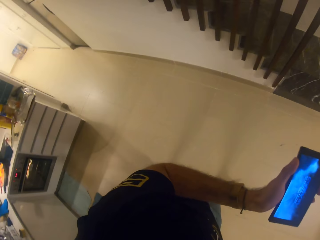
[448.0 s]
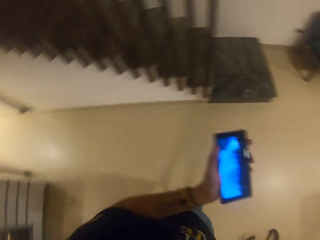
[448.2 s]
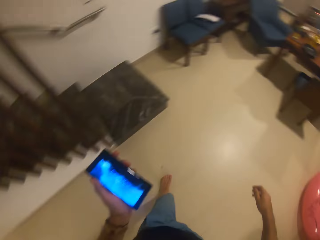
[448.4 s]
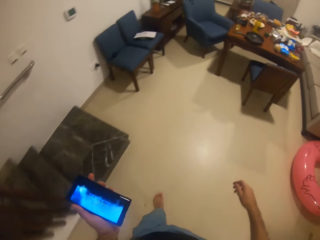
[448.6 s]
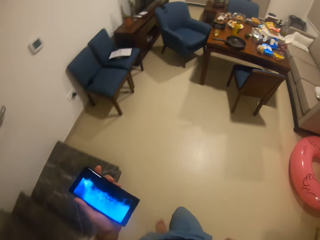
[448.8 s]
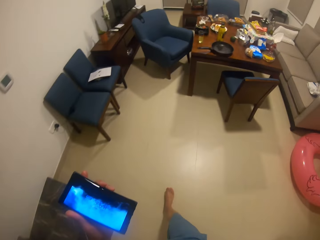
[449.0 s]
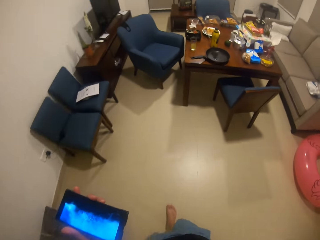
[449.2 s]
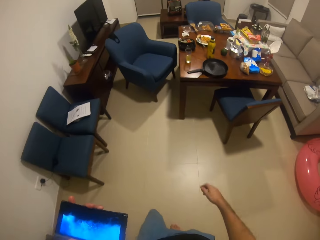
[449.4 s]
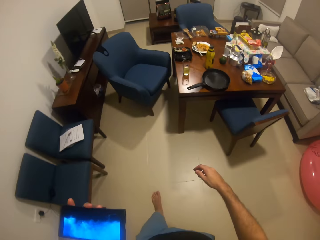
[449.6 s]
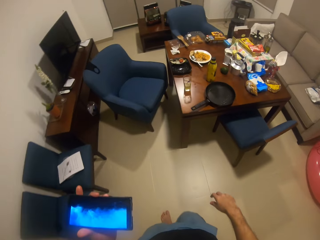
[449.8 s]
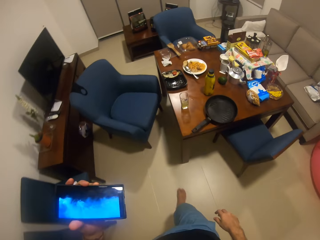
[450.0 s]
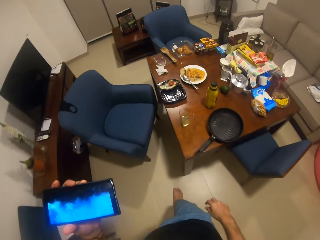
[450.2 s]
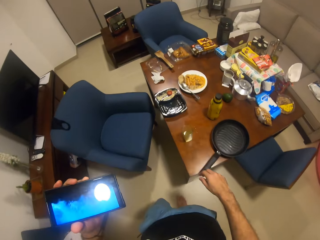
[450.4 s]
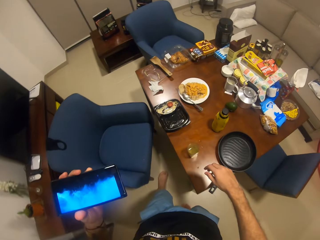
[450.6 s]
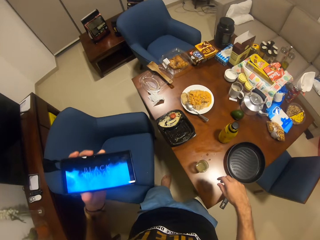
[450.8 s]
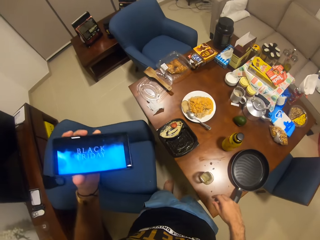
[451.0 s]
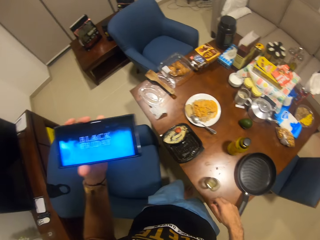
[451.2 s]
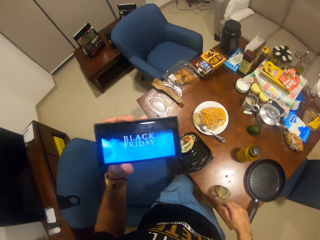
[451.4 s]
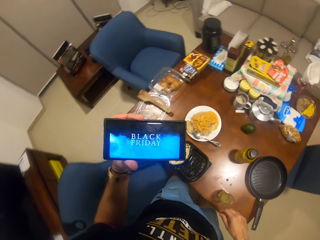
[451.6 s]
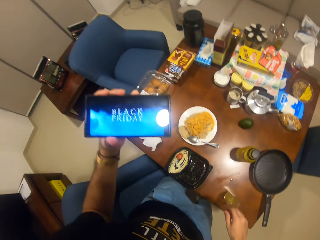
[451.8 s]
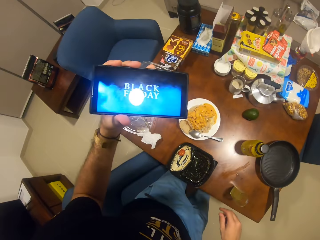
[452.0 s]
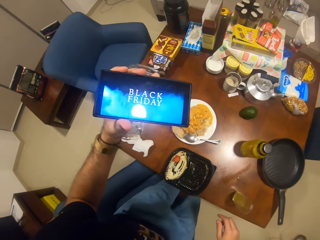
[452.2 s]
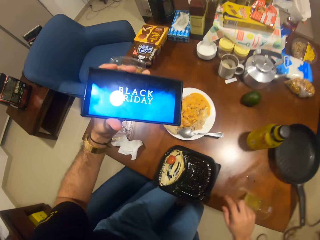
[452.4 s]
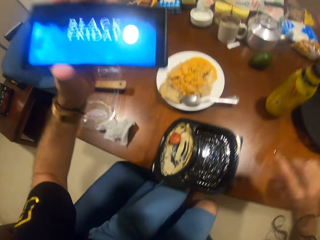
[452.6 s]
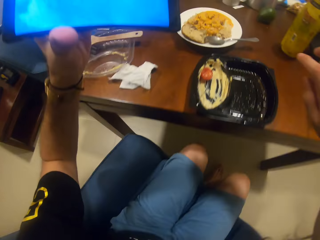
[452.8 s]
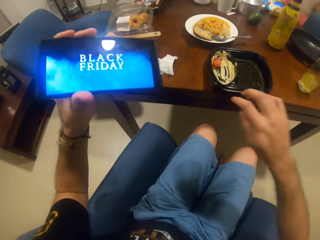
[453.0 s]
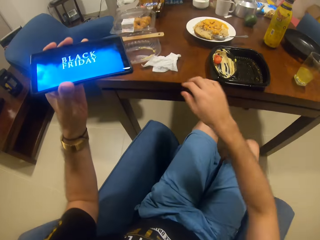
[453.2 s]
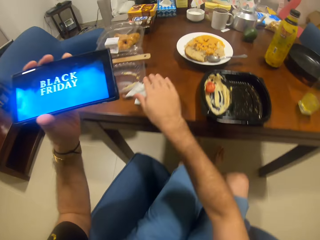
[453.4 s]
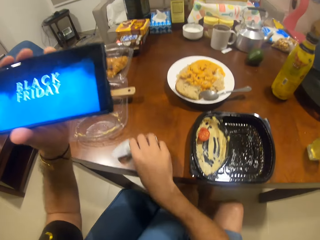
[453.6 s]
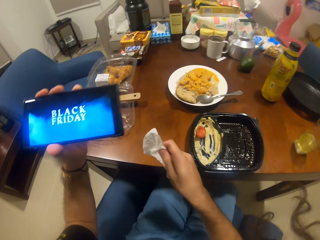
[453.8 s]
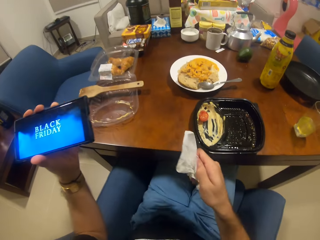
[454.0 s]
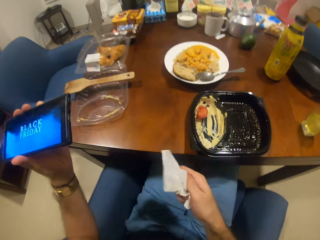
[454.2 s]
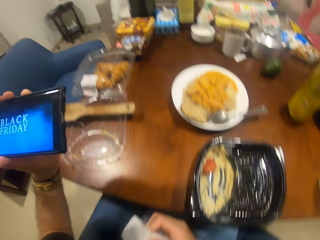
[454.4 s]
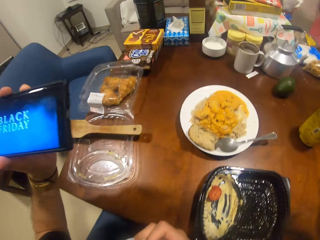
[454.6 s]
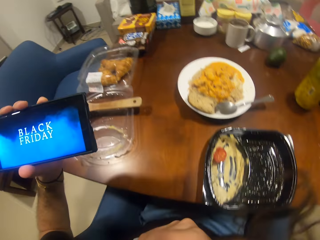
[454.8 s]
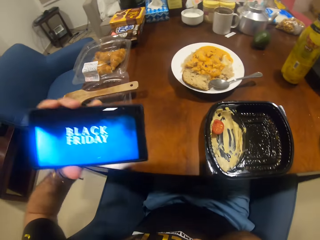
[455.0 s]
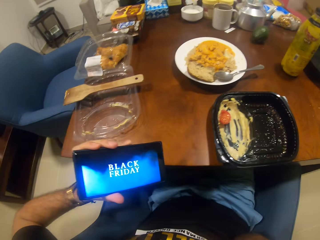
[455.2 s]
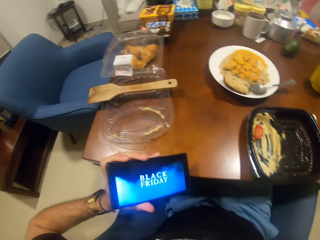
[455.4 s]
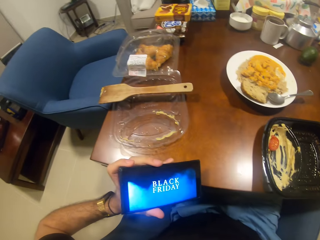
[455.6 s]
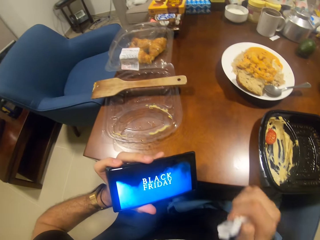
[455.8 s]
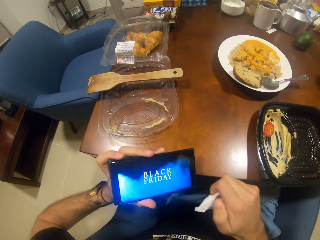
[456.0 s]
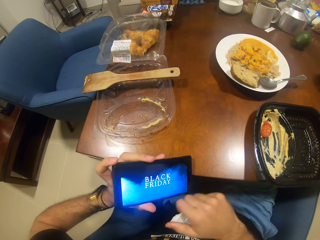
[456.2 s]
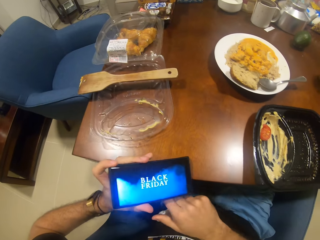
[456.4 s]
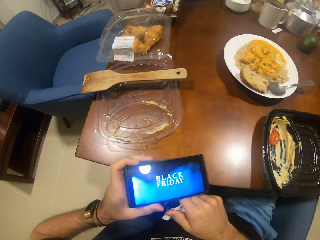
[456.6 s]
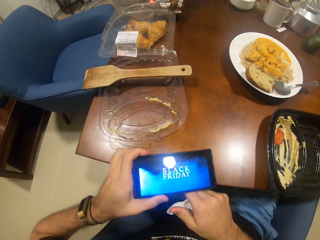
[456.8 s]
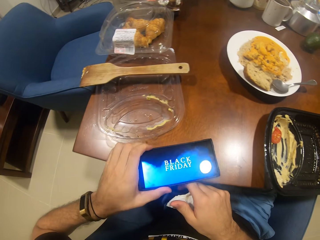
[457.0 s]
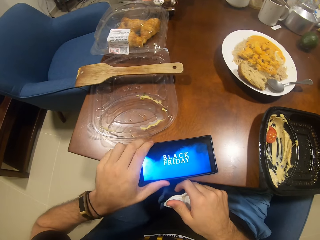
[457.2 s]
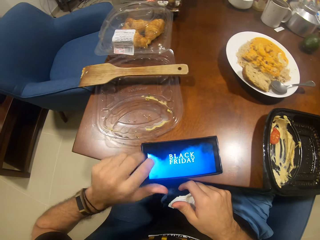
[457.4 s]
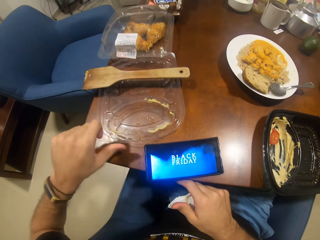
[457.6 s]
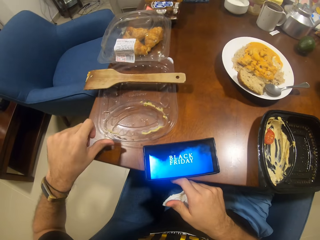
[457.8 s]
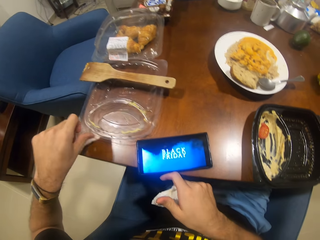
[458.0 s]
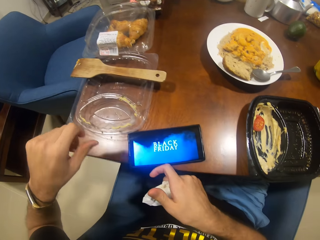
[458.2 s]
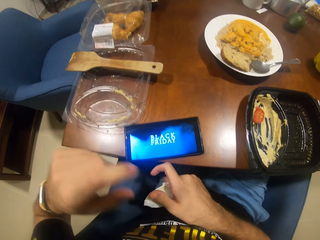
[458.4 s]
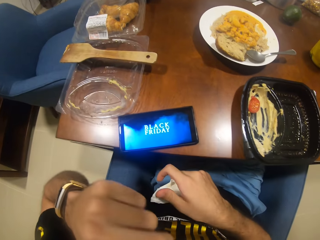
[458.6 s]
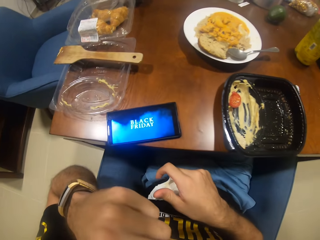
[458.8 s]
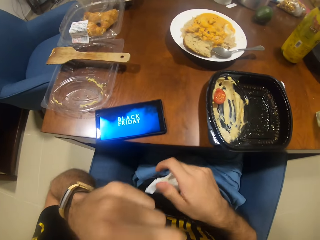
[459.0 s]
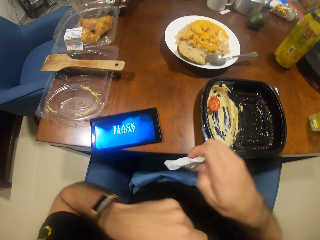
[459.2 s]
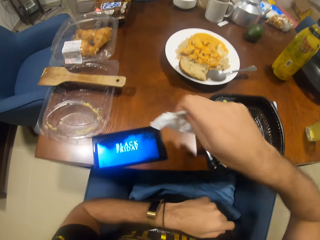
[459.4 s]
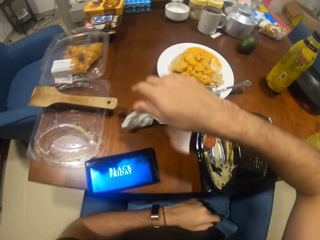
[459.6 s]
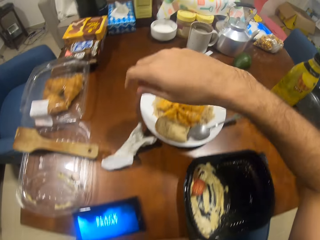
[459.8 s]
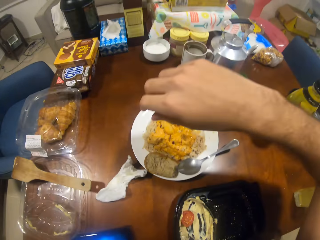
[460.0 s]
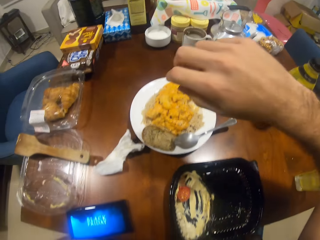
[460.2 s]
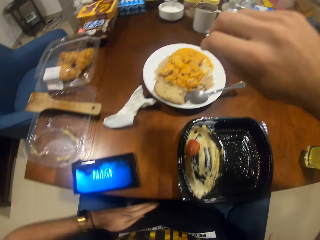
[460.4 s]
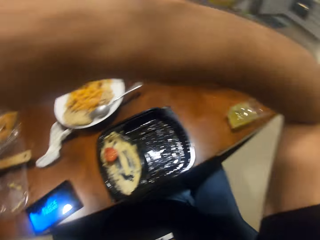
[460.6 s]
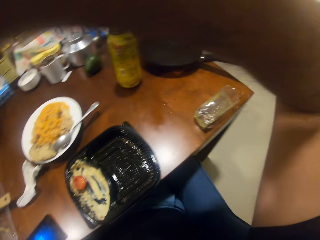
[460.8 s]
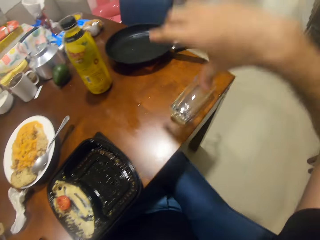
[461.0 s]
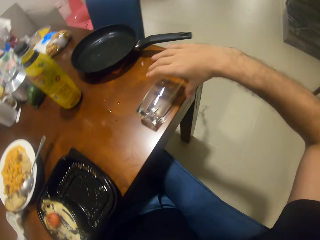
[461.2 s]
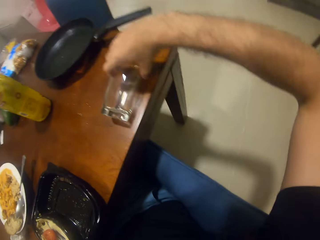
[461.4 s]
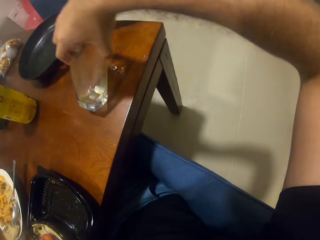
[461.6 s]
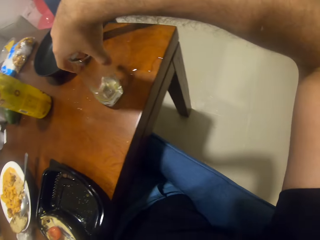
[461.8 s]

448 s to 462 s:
The camera wearer walks around the room. He sits on the chair, picks up a tissue, and wipes his mouth with the tissue. He puts the phone on the table, pushes the lid, touches his nose, and drops the tissue paper on the table.

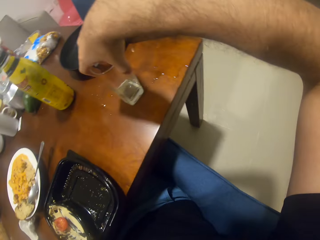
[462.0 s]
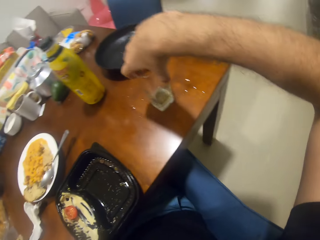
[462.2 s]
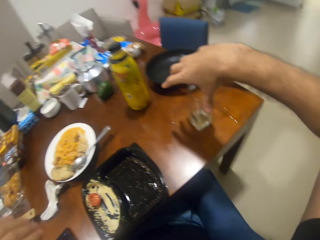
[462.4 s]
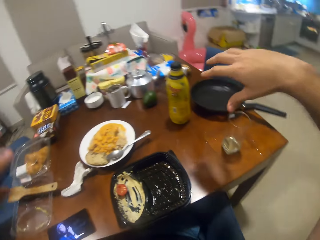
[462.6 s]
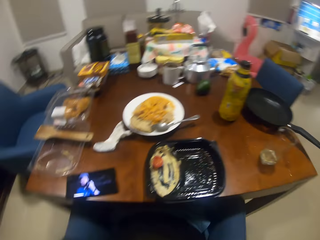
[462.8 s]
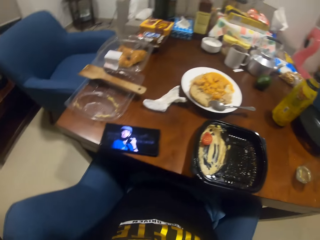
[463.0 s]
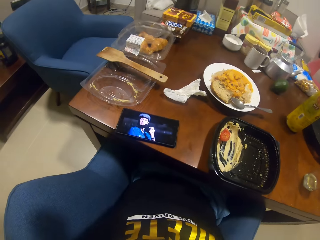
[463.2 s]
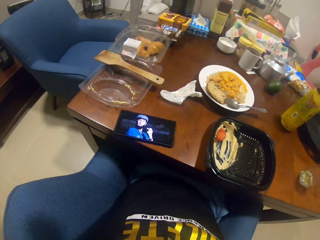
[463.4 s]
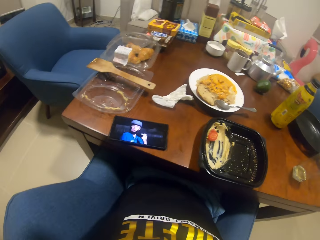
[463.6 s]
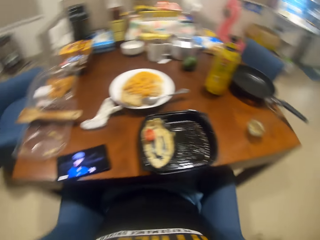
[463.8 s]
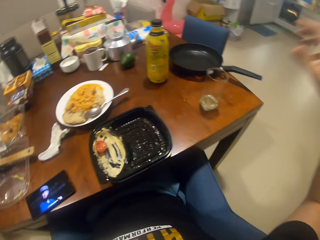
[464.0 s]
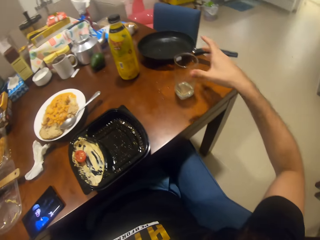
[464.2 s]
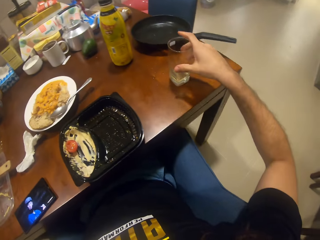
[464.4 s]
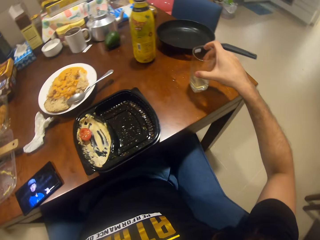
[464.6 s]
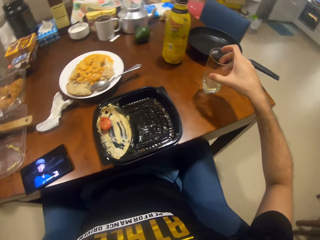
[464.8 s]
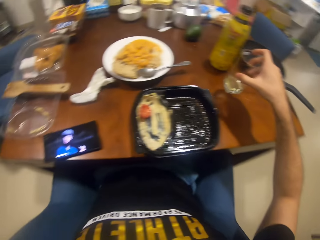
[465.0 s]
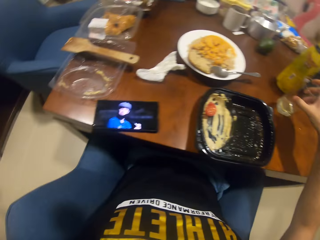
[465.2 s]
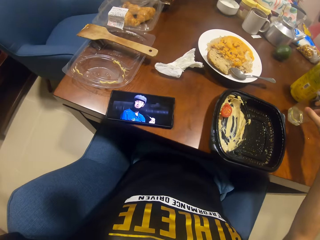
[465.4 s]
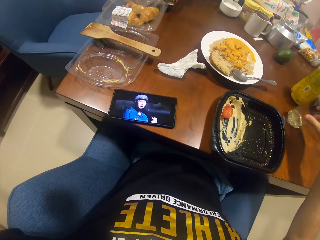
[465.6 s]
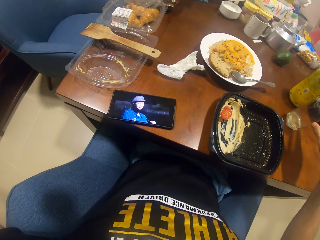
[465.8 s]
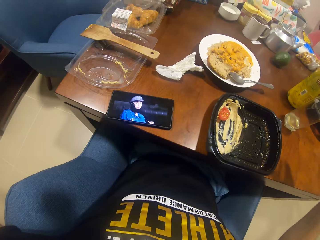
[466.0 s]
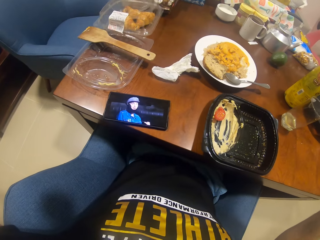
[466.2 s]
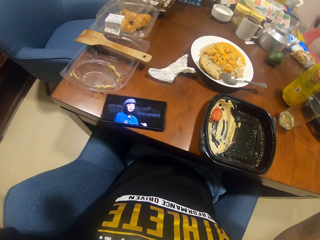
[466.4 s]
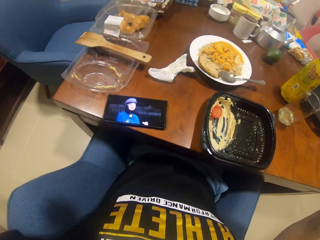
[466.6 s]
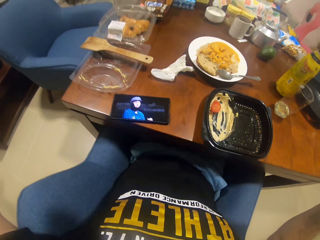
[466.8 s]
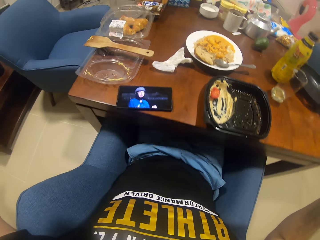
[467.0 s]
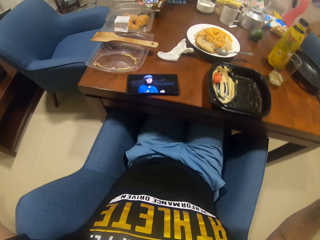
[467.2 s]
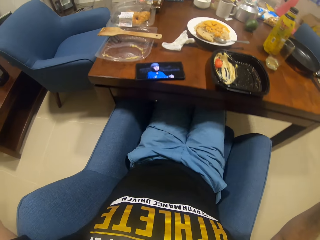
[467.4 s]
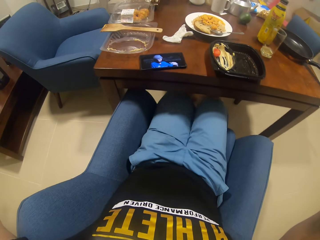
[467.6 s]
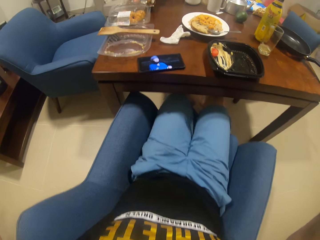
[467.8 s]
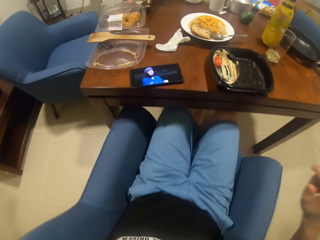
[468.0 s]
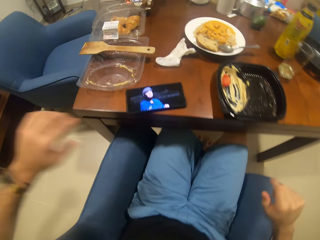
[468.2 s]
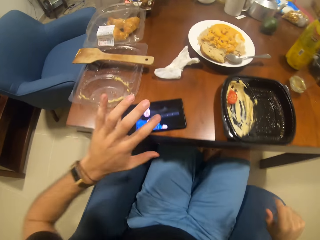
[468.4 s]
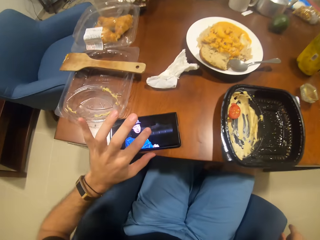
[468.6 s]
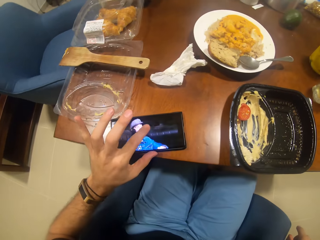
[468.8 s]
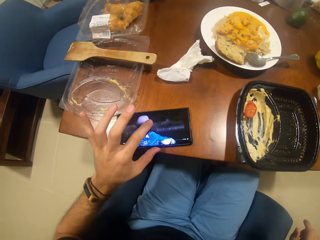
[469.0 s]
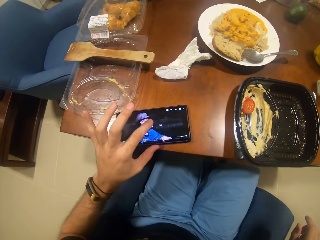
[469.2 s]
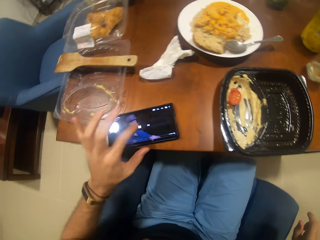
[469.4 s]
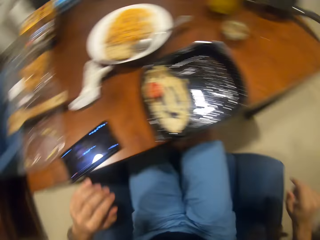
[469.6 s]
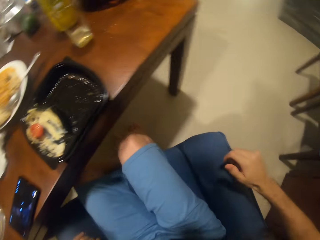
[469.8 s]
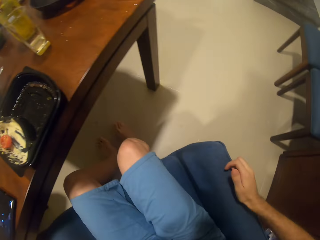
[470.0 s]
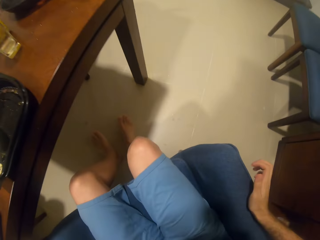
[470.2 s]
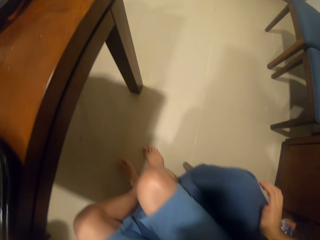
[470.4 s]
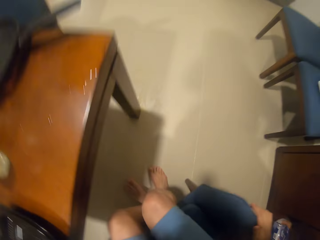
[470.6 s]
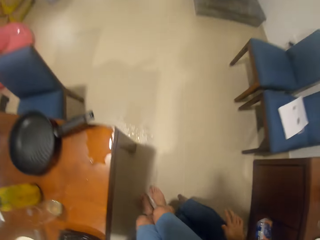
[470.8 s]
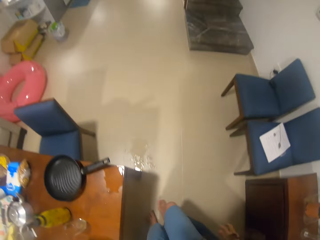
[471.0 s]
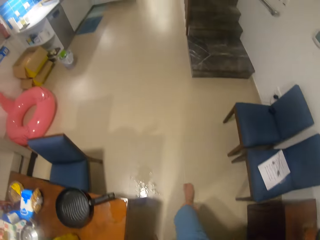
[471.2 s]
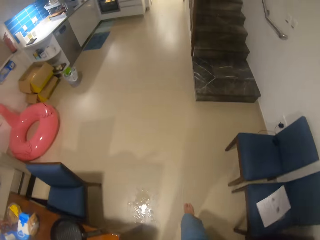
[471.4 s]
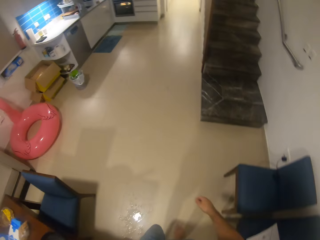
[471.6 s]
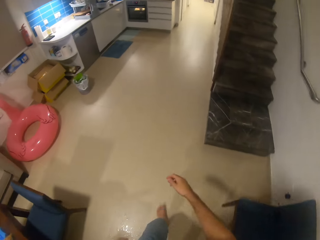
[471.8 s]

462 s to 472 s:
The camera wearer picks up the glass. They pour the juice on the table. They push the glass forward, move back, touch the phone, operate the phone, and stand.
